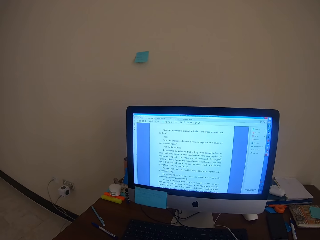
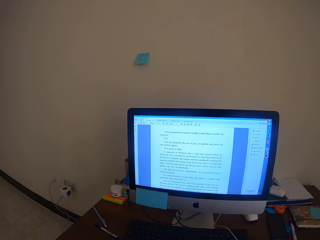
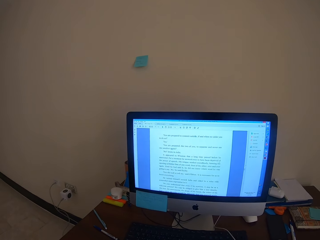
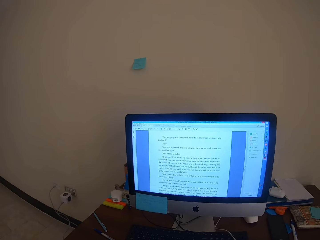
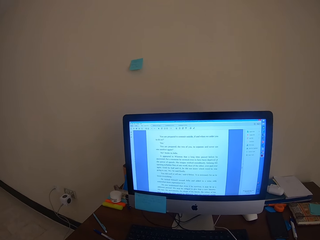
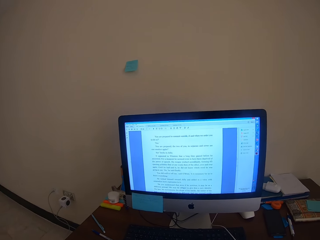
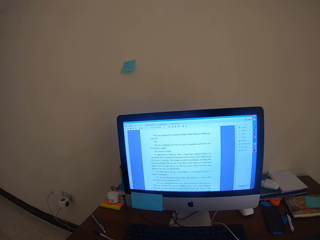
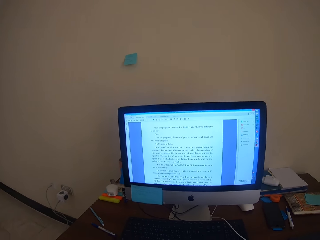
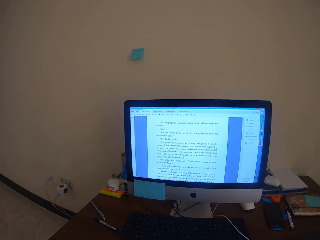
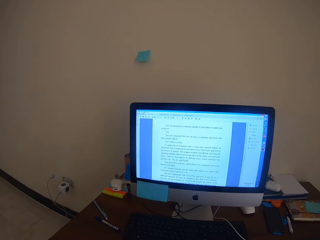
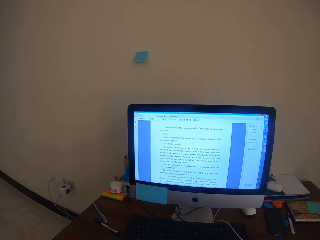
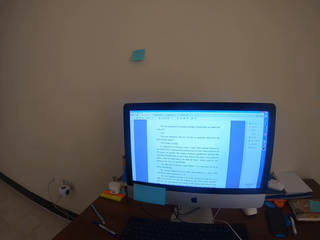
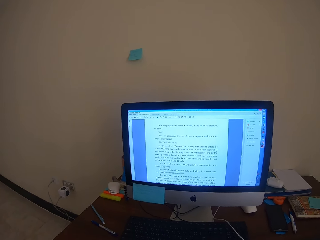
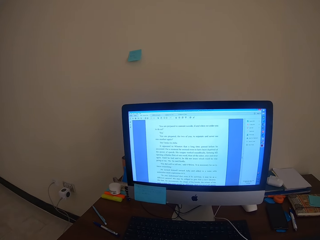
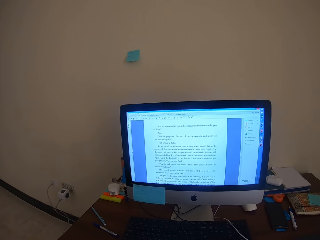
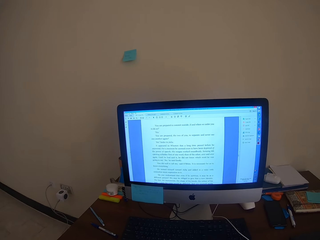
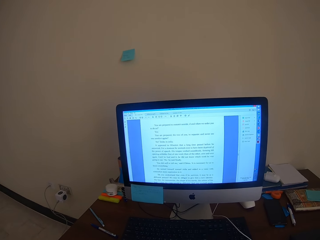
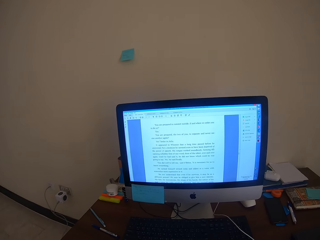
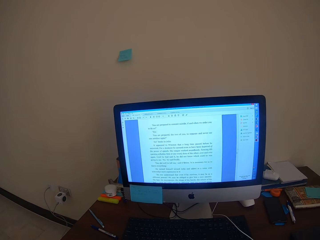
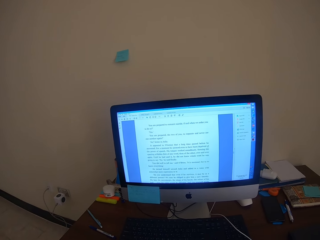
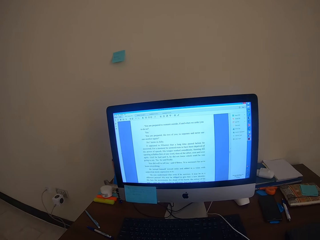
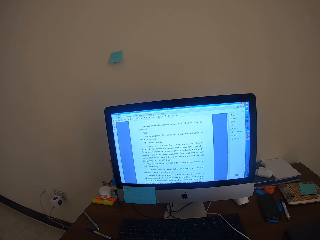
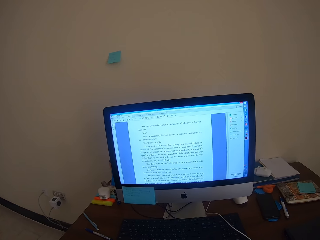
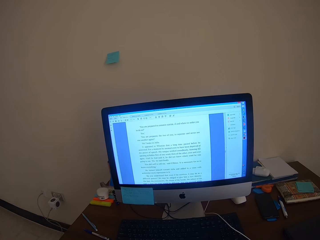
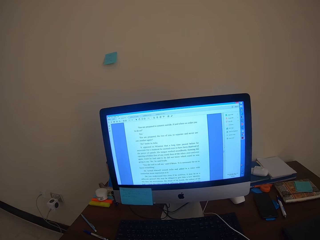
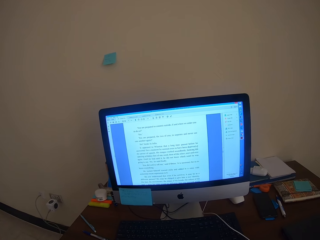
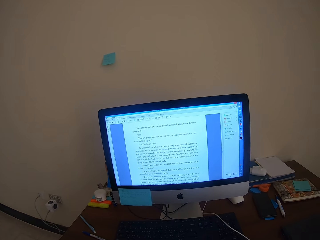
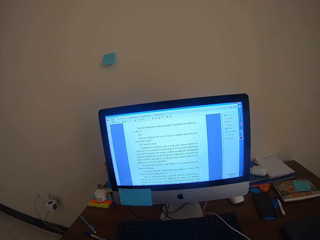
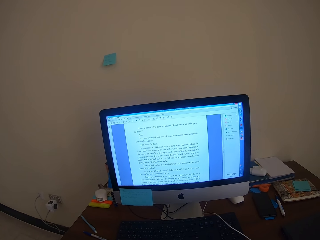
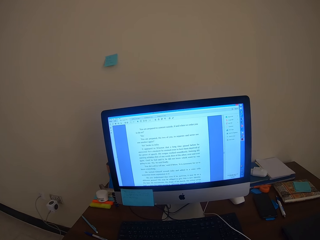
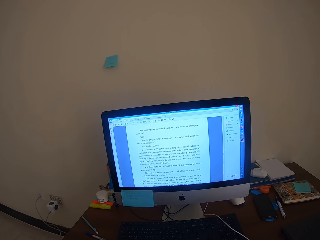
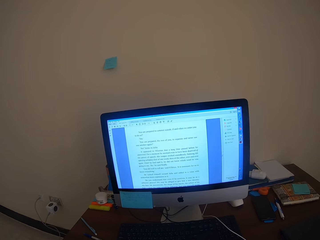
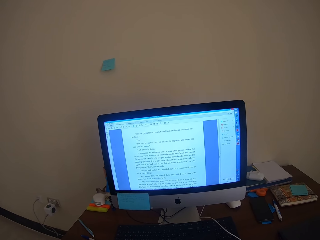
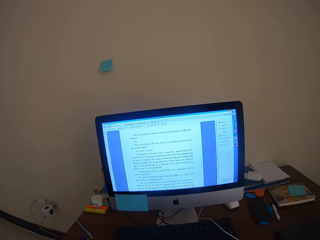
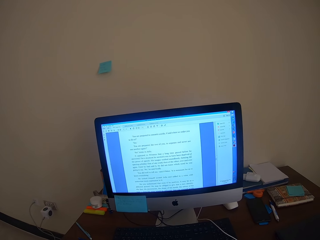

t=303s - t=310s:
The camera wearer looks around and studies in the computer.

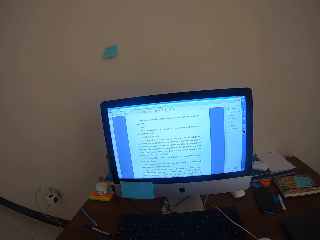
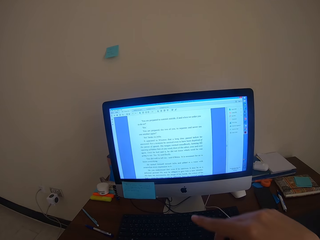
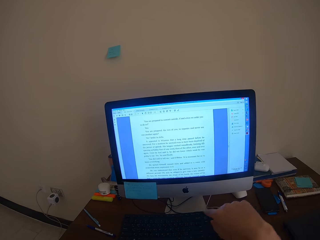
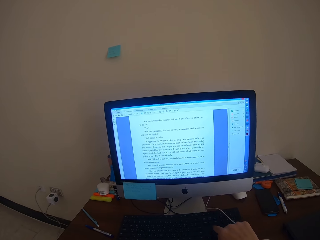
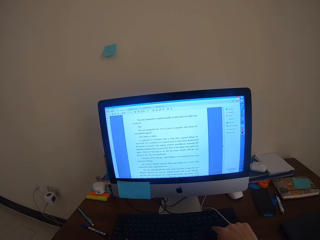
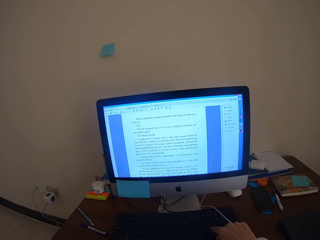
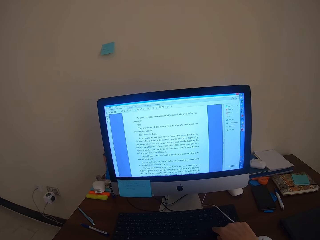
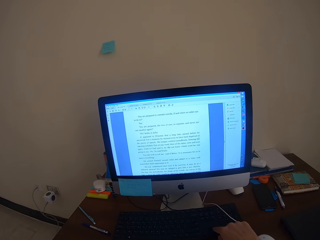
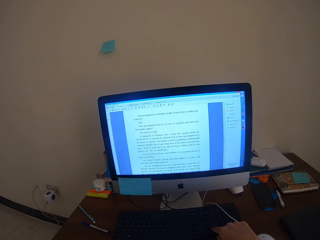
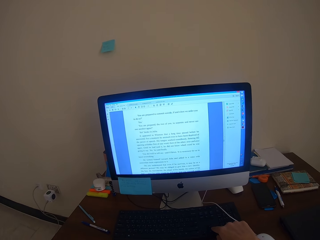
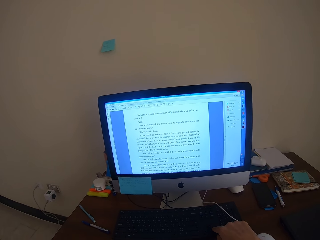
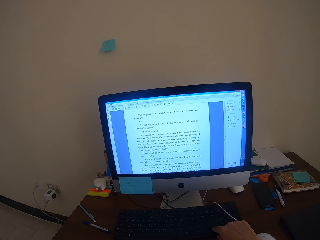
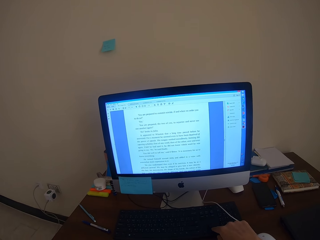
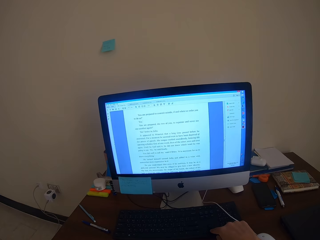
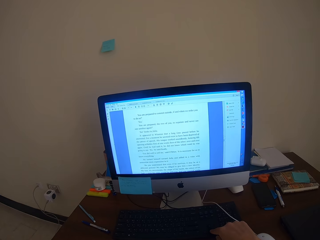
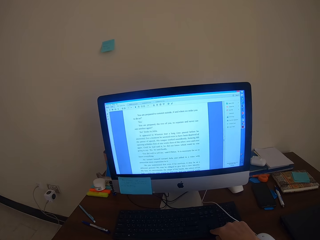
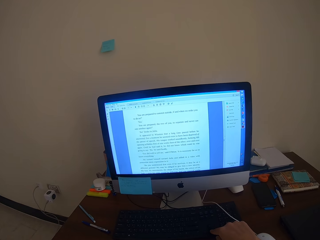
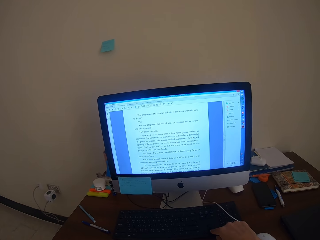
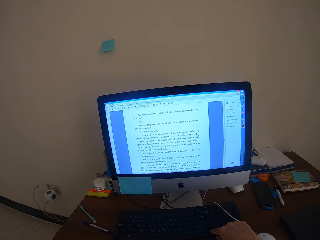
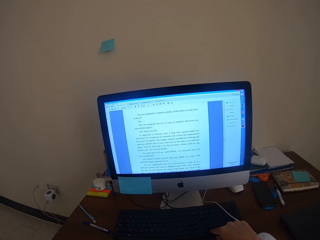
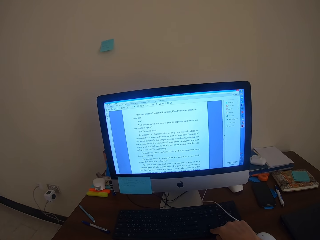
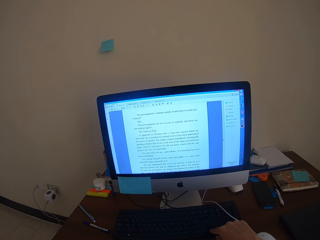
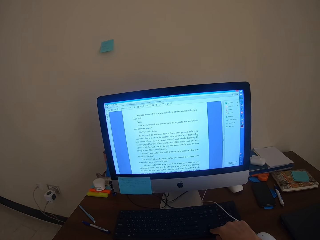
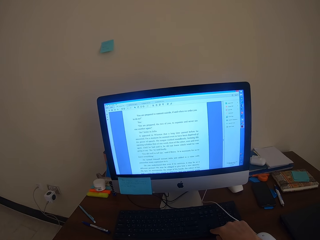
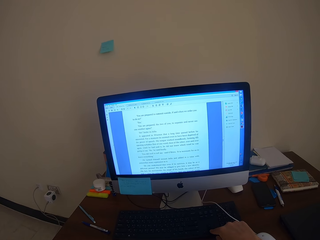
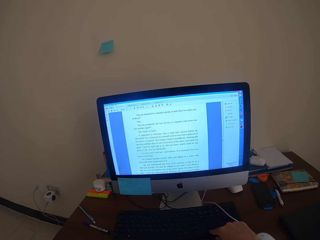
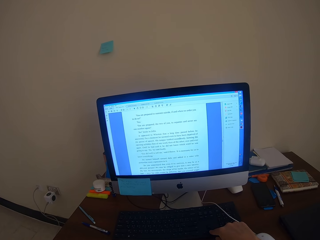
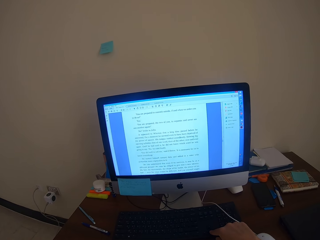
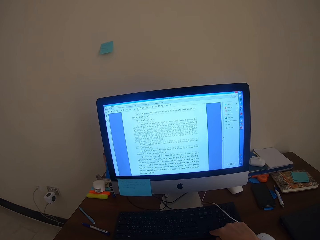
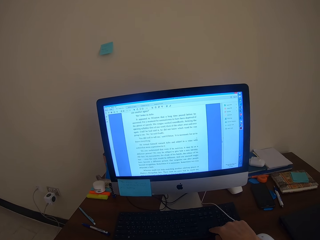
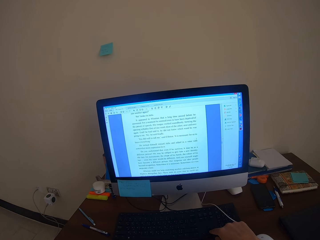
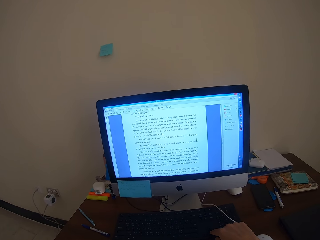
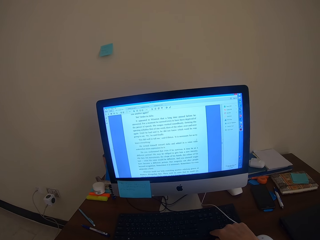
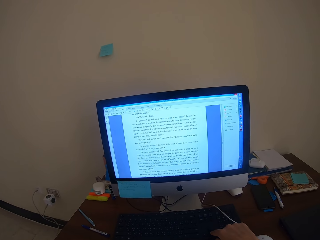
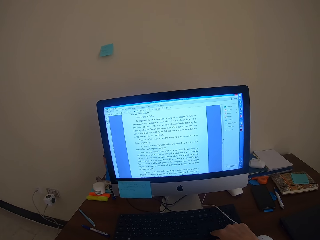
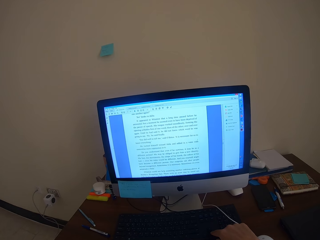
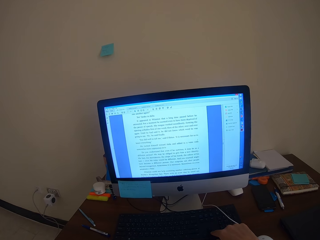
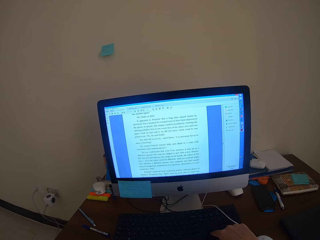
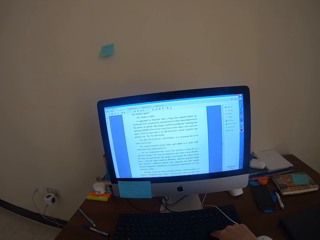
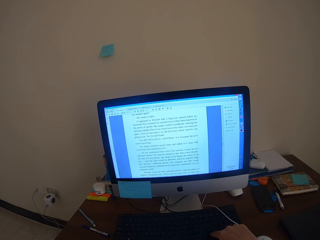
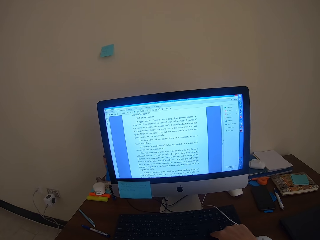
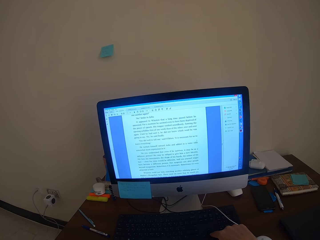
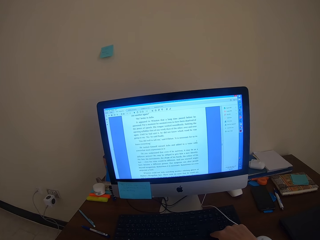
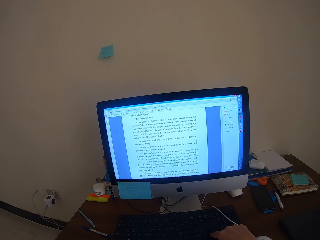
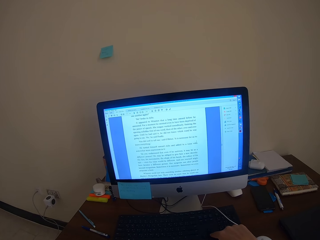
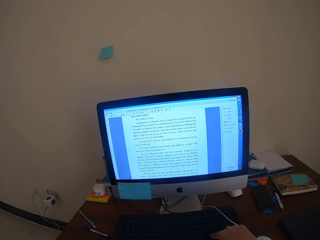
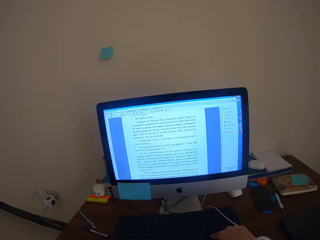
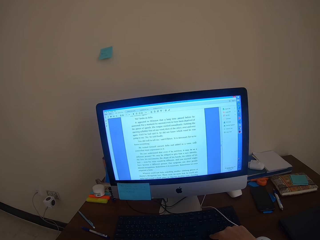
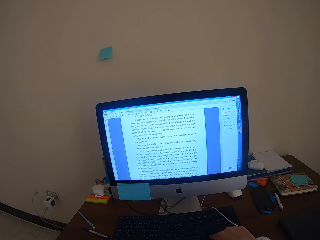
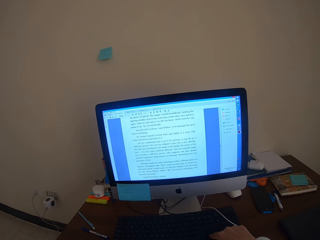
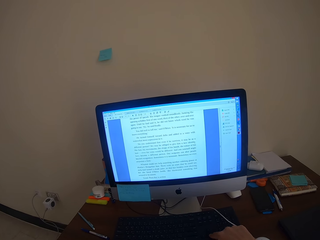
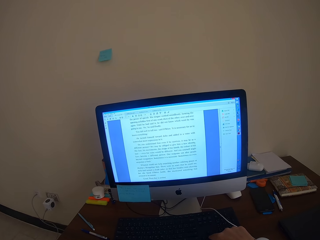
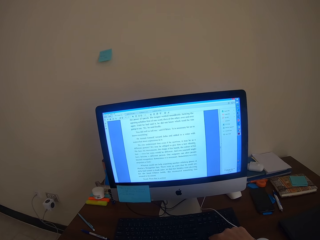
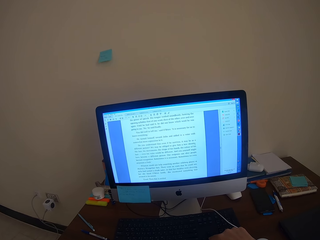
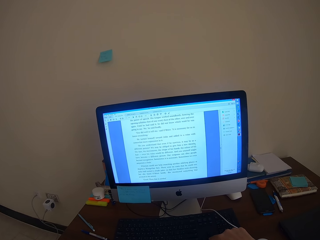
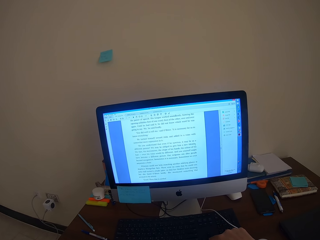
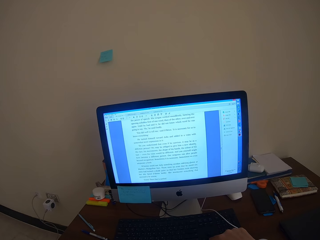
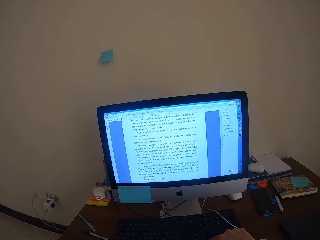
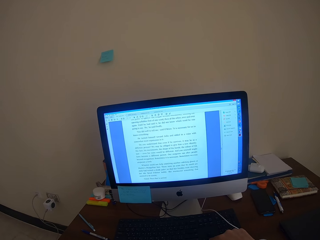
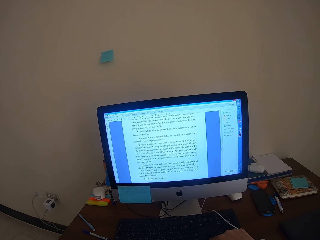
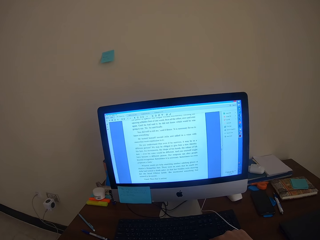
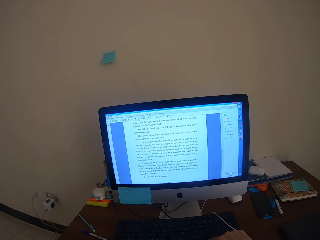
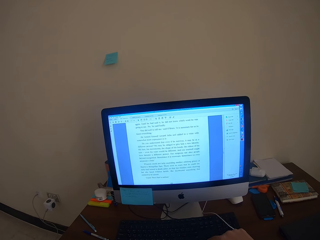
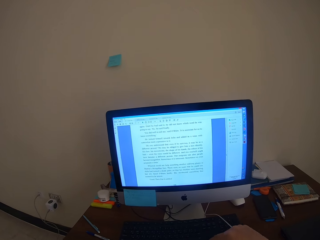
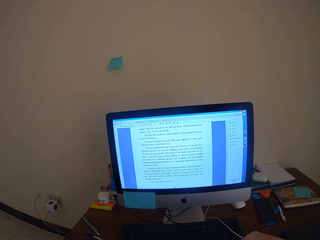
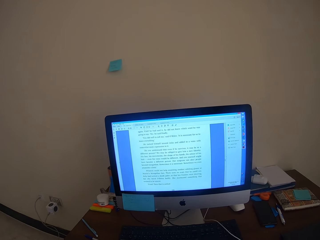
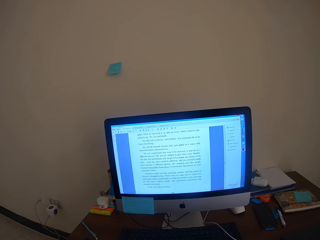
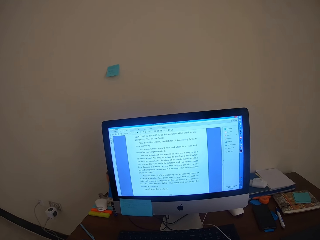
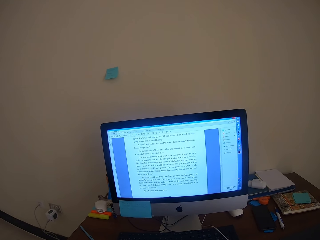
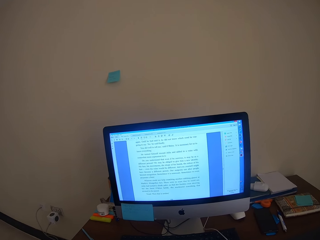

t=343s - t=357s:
The camera wearer scrolls in the computer with his hands.
